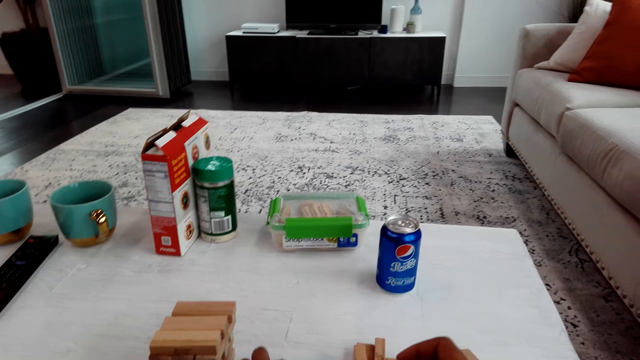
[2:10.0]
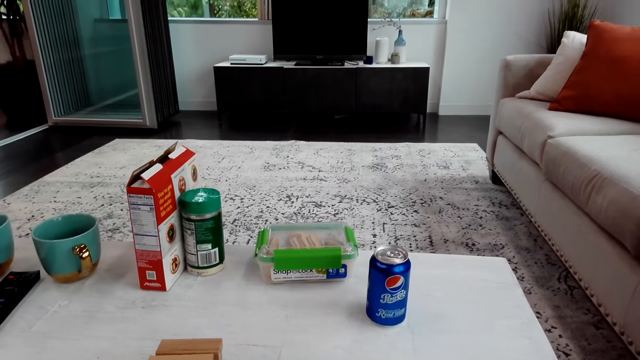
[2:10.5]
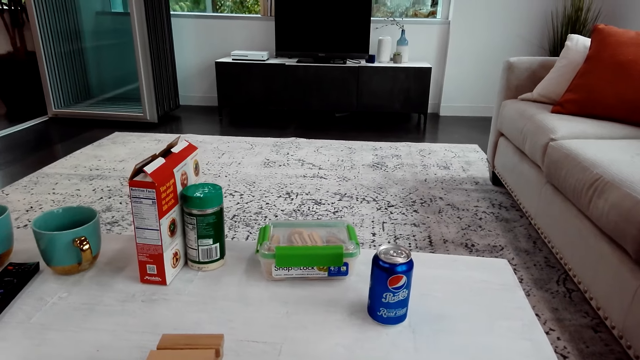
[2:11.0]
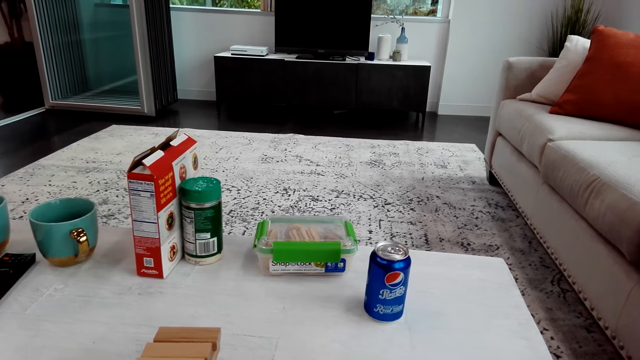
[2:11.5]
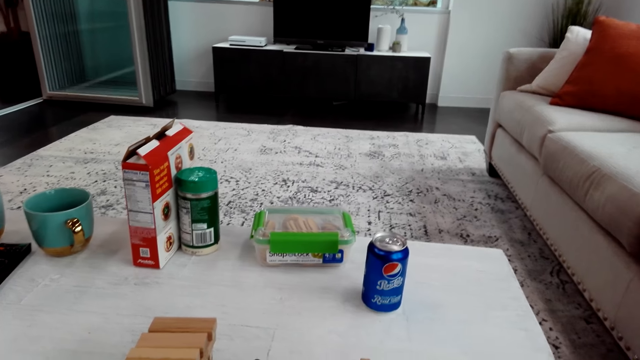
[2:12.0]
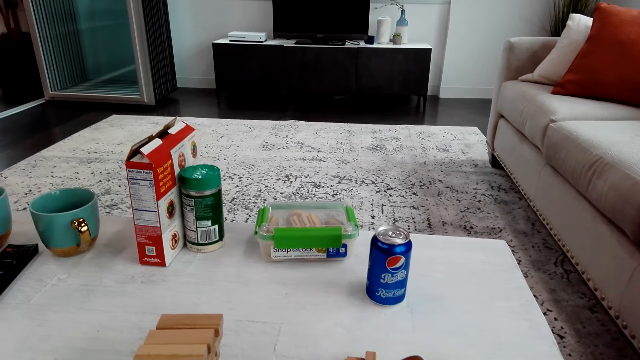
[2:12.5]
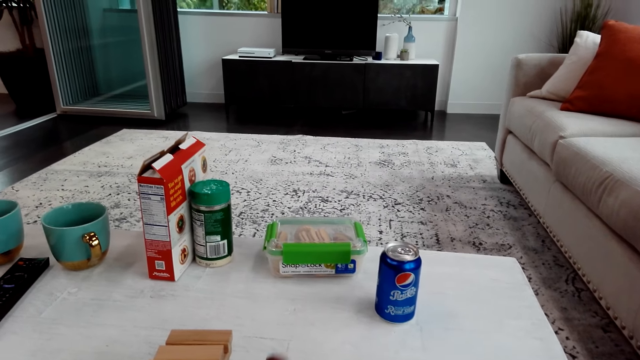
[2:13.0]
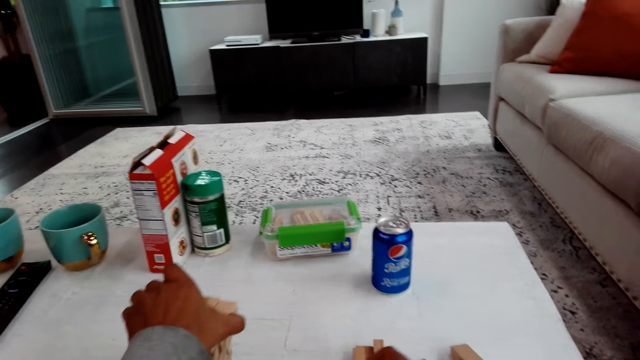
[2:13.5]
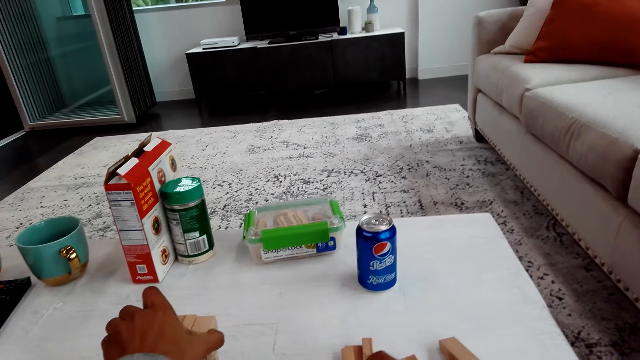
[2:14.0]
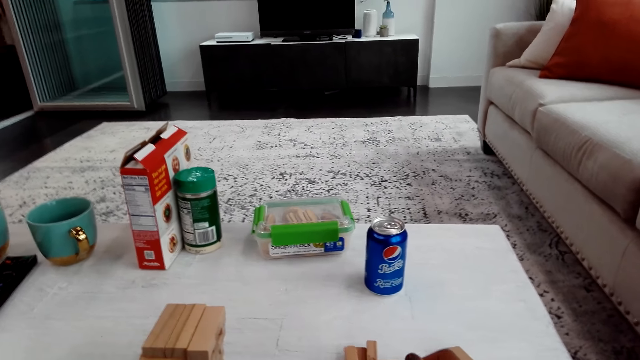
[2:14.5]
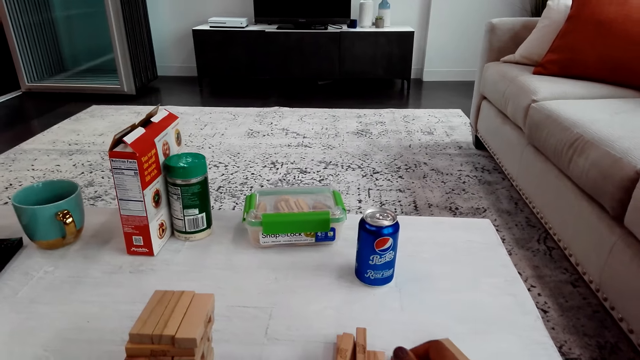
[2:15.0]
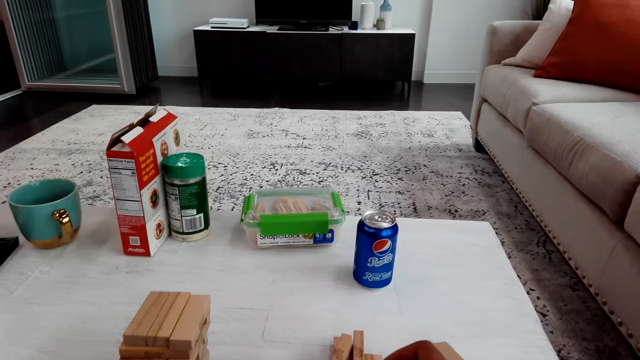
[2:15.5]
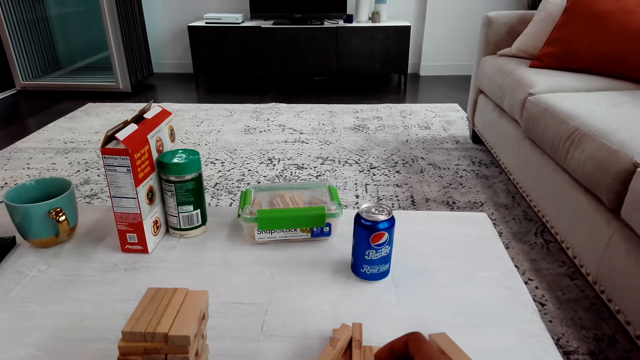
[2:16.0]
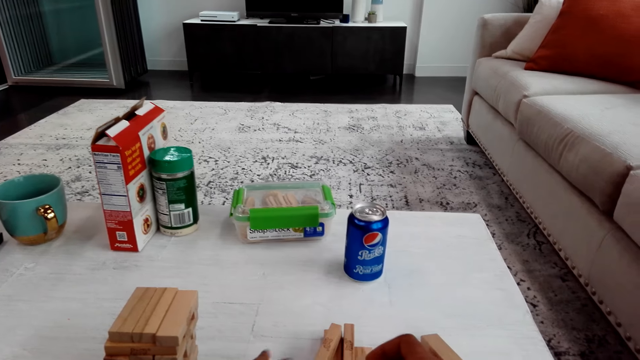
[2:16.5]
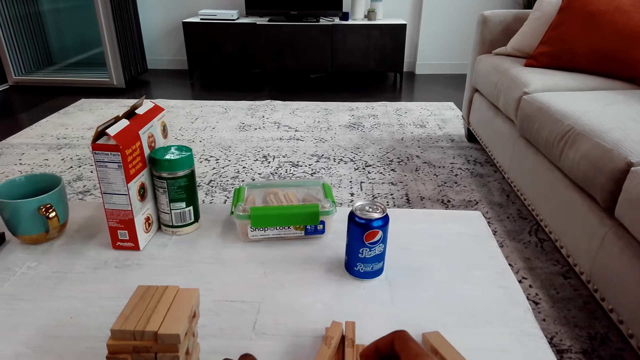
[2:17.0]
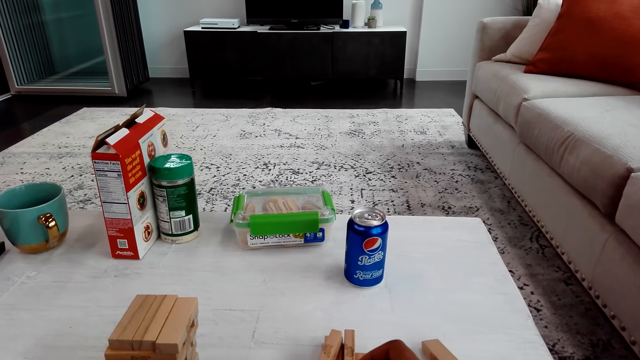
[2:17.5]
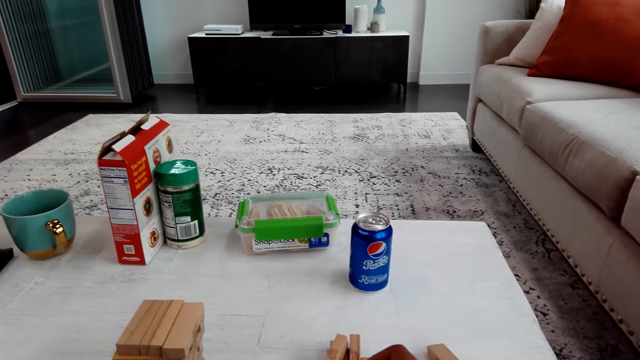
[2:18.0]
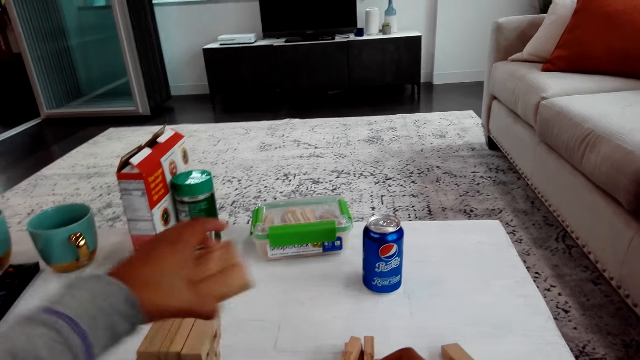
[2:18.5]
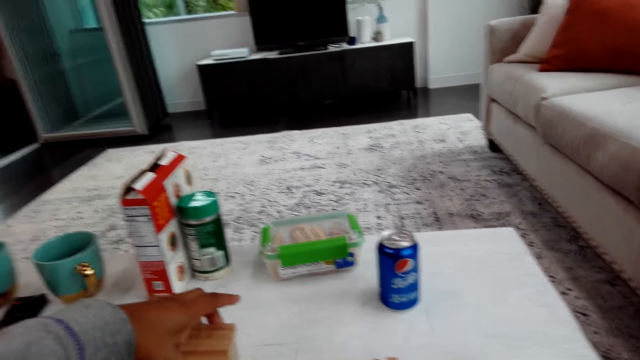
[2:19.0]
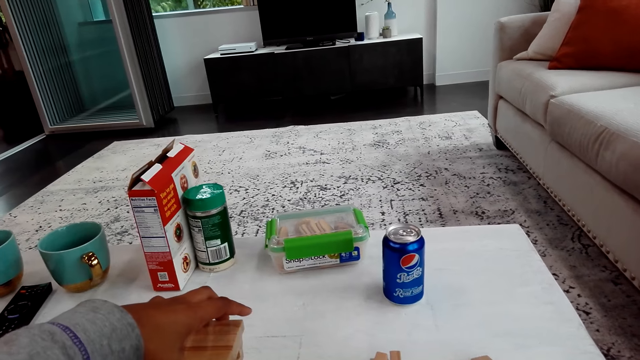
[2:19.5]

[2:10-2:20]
The camera wearer plays the trembling tower. They arrange the blocks.

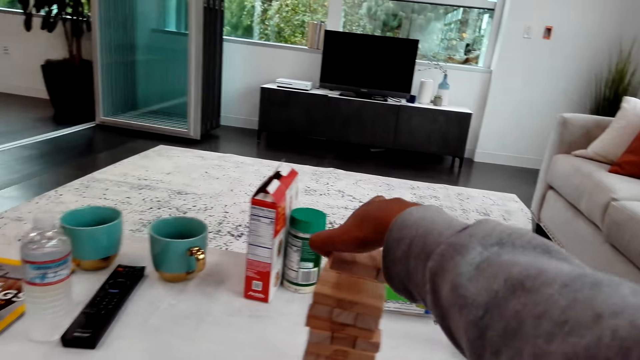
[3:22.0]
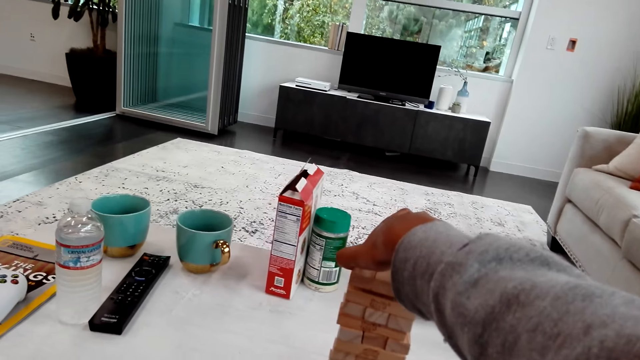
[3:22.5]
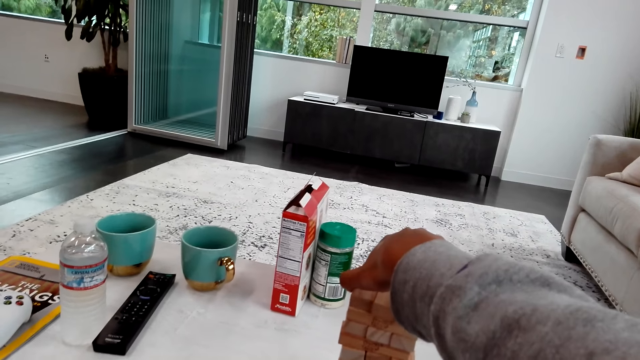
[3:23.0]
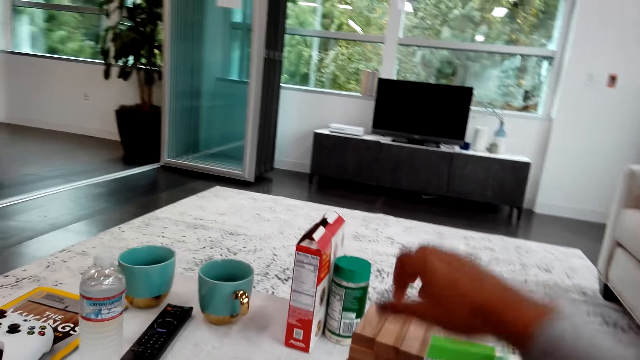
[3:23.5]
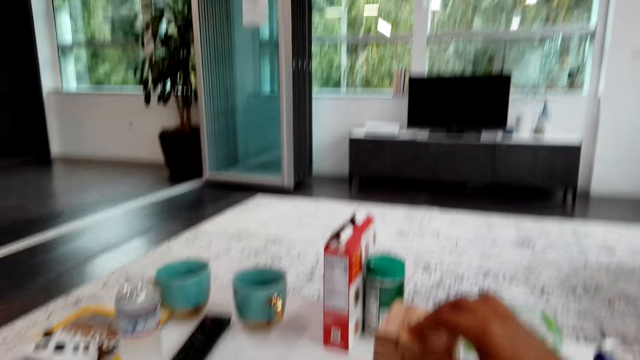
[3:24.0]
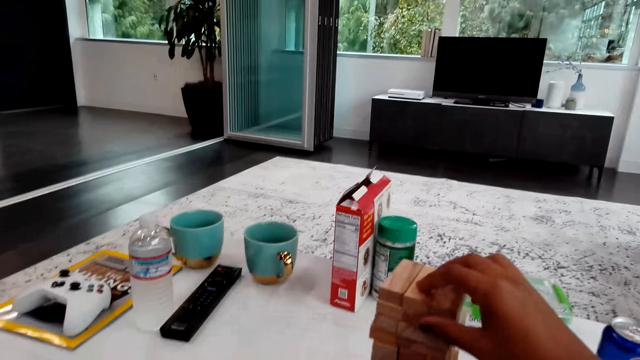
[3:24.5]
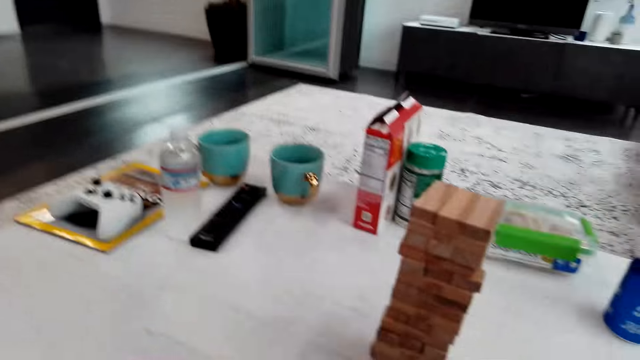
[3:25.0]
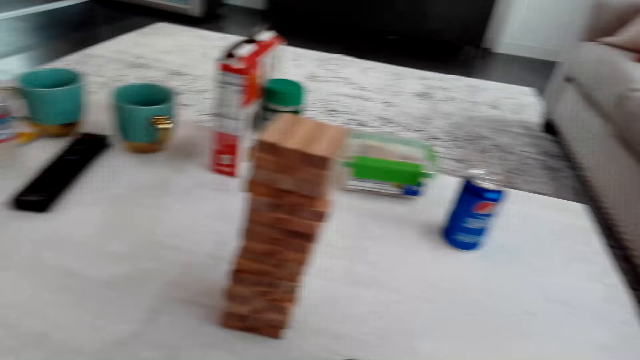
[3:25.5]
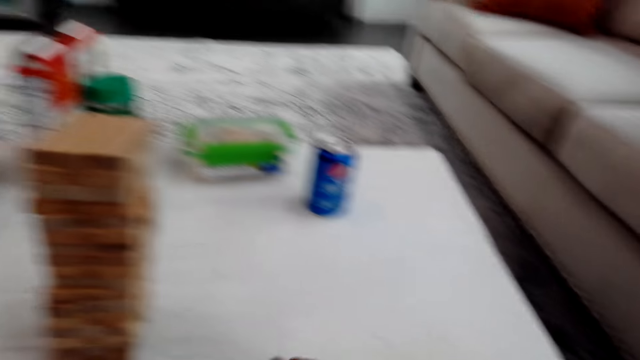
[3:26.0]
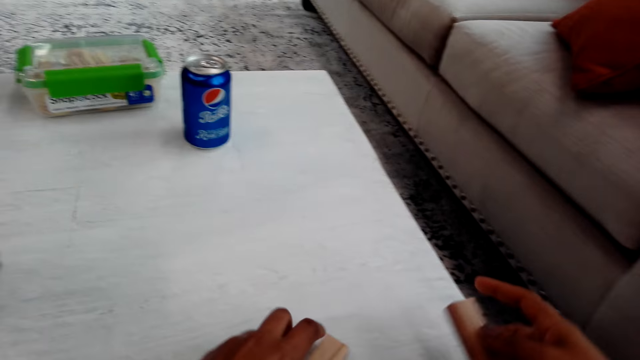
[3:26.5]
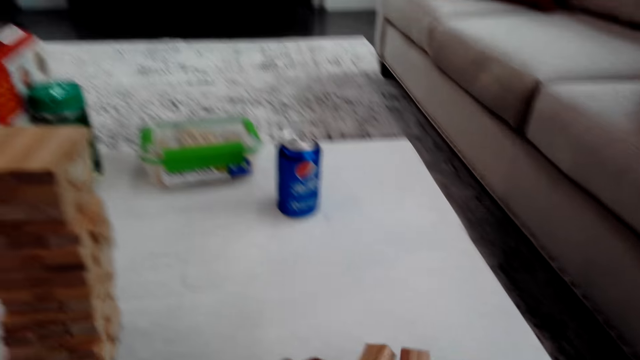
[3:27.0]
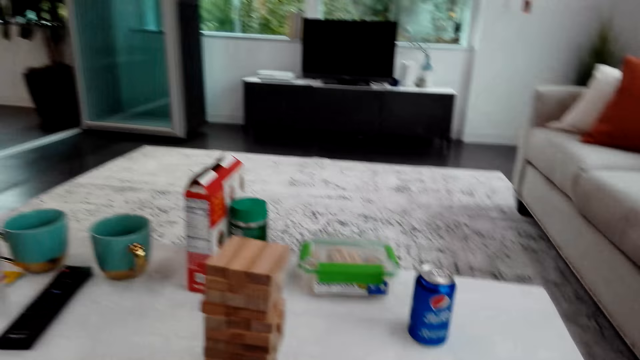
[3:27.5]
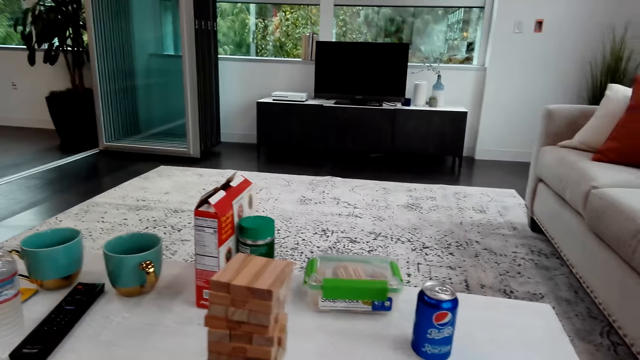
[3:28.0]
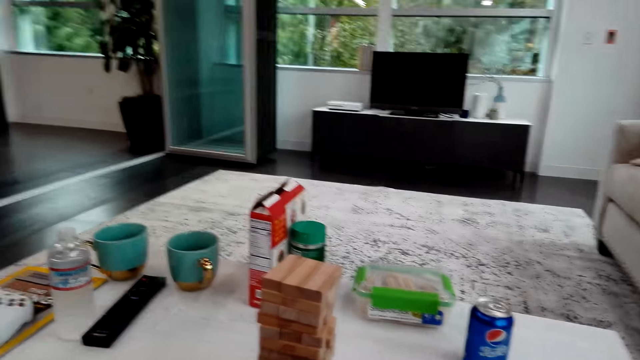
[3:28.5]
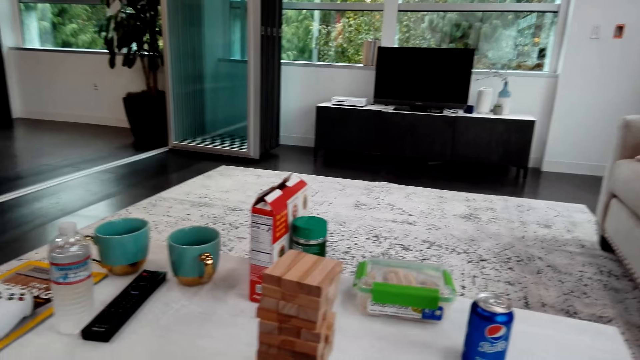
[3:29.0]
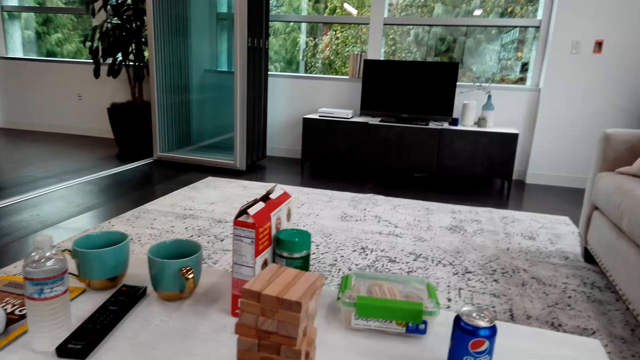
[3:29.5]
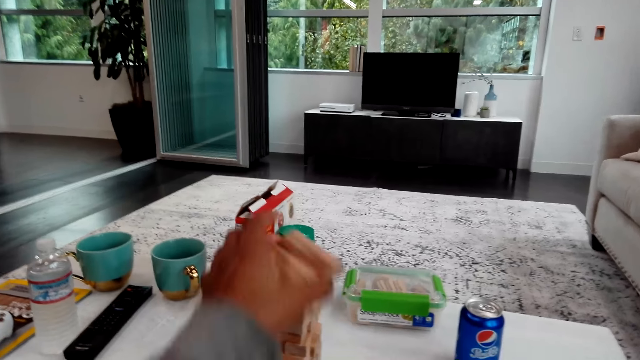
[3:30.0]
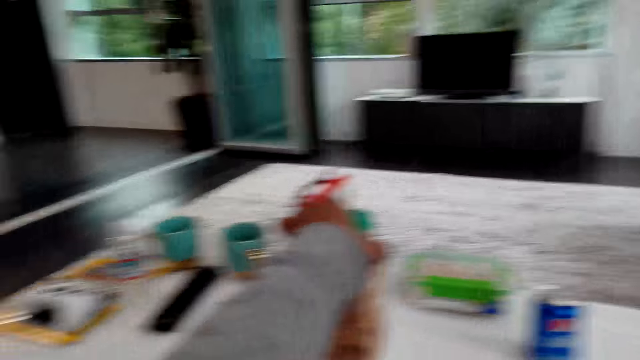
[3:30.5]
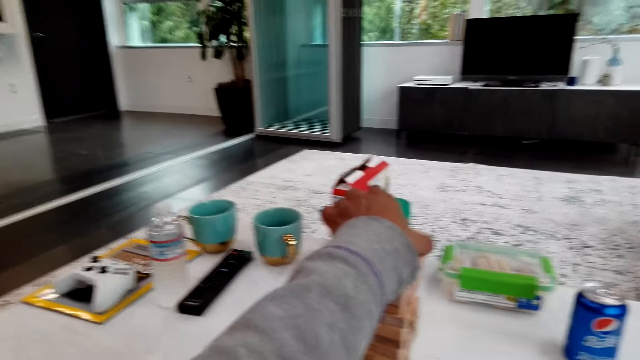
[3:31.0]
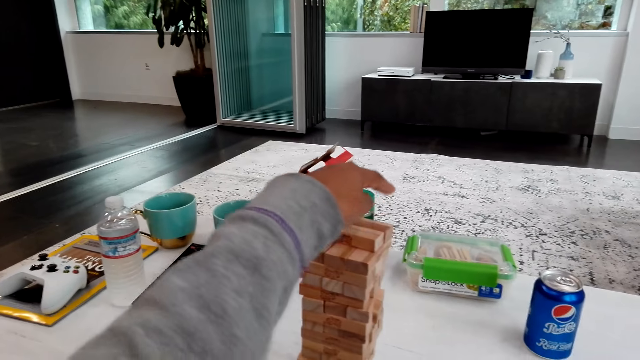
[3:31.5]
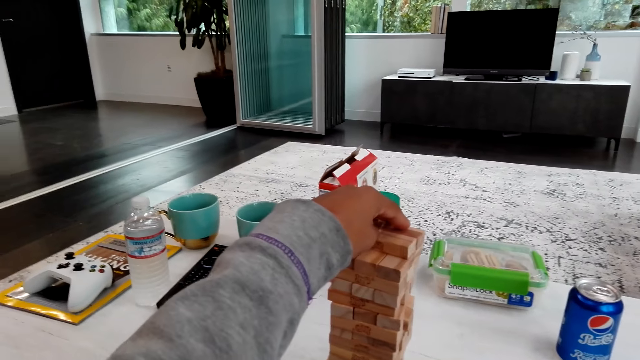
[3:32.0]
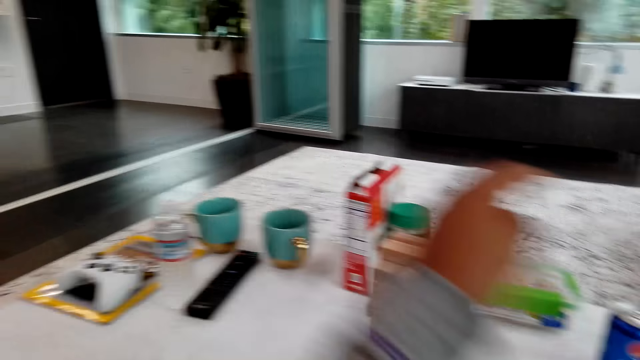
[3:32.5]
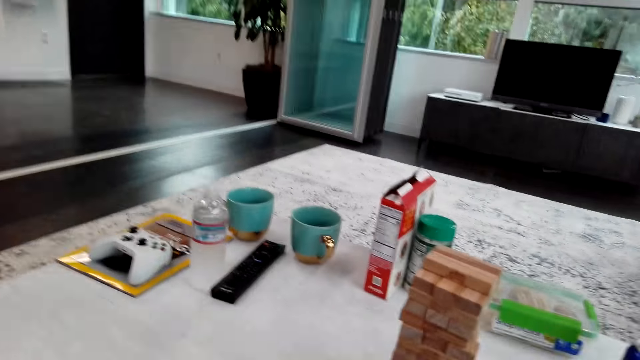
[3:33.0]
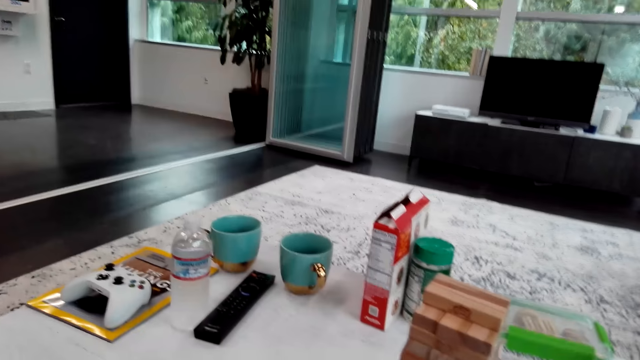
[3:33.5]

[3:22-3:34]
The camera wearer talks with a man. They play the trembling tower.
